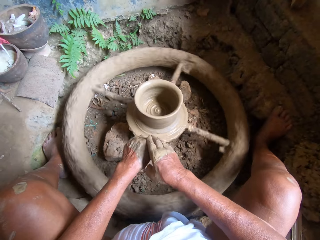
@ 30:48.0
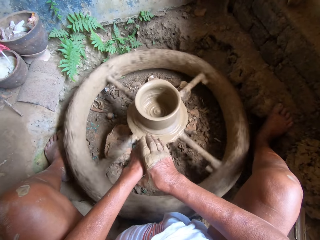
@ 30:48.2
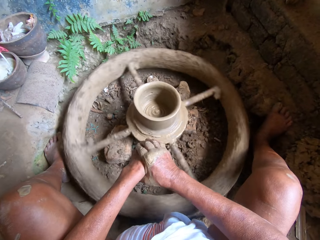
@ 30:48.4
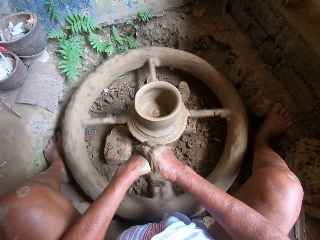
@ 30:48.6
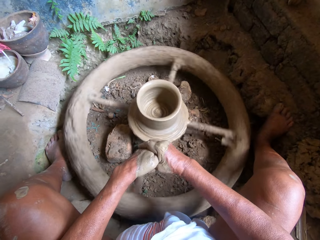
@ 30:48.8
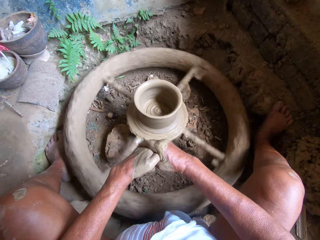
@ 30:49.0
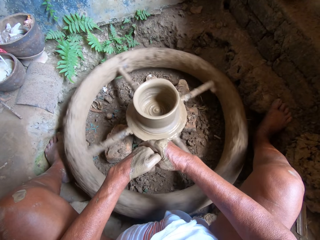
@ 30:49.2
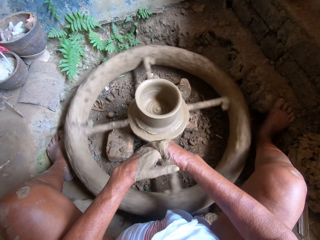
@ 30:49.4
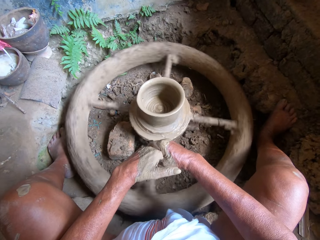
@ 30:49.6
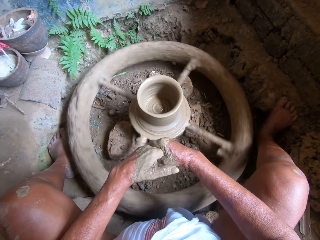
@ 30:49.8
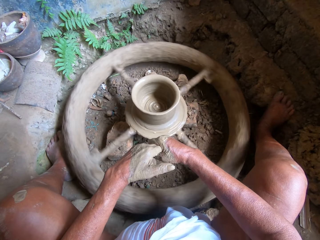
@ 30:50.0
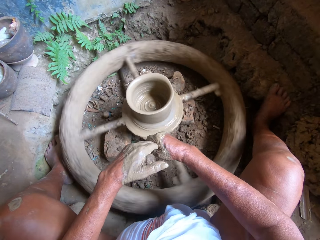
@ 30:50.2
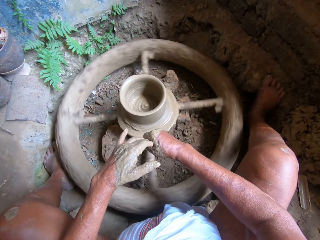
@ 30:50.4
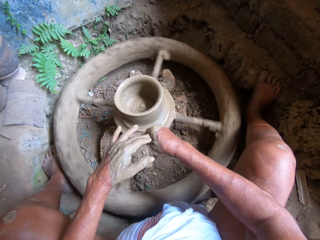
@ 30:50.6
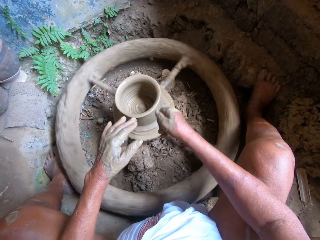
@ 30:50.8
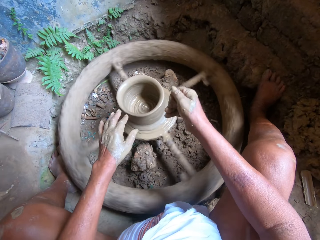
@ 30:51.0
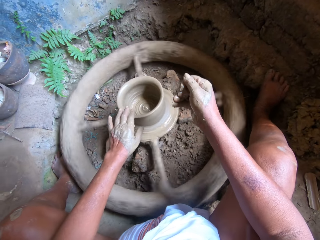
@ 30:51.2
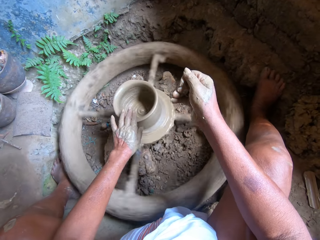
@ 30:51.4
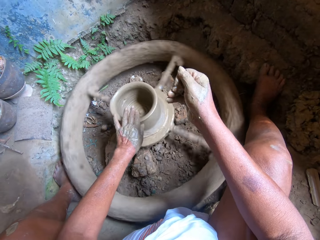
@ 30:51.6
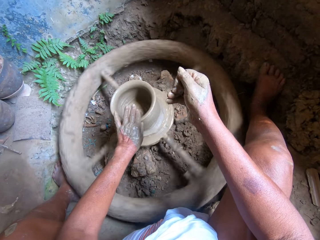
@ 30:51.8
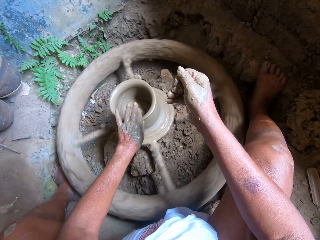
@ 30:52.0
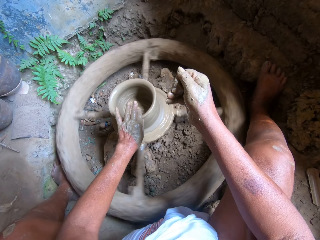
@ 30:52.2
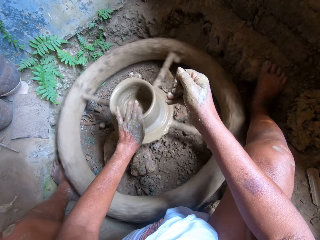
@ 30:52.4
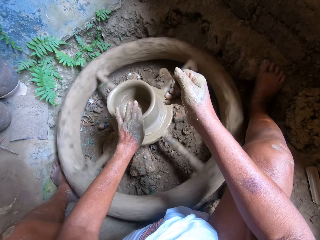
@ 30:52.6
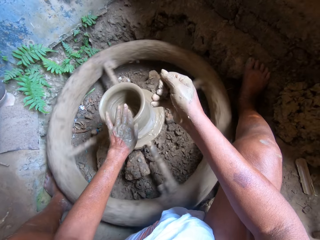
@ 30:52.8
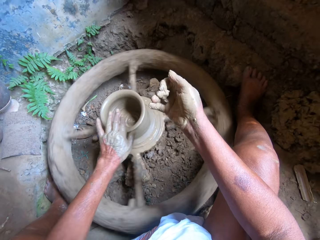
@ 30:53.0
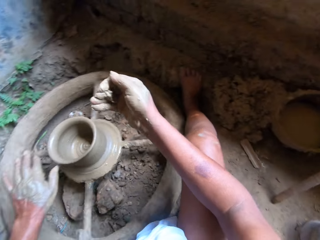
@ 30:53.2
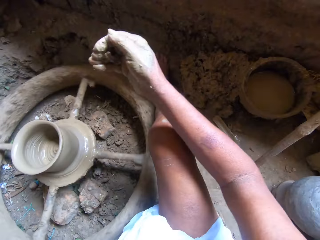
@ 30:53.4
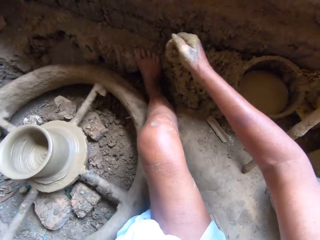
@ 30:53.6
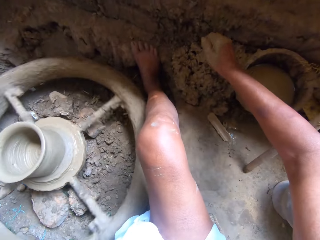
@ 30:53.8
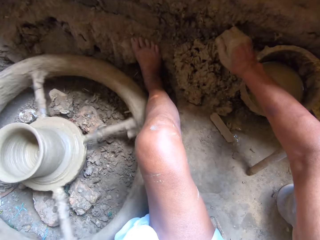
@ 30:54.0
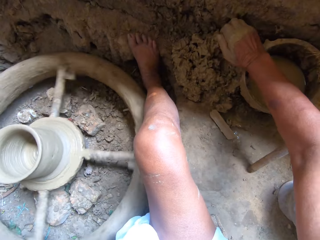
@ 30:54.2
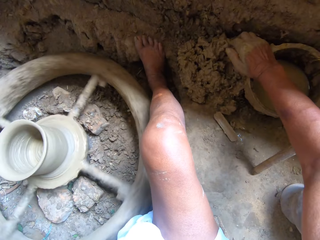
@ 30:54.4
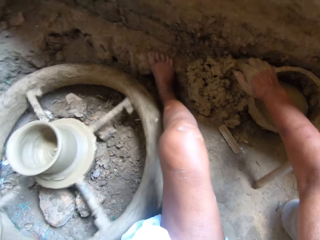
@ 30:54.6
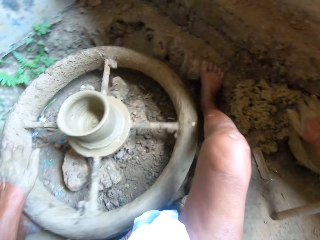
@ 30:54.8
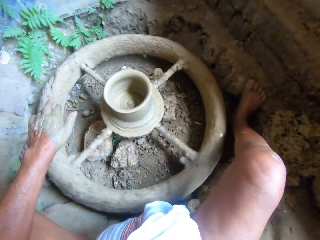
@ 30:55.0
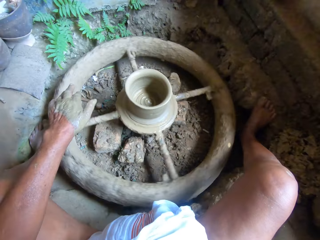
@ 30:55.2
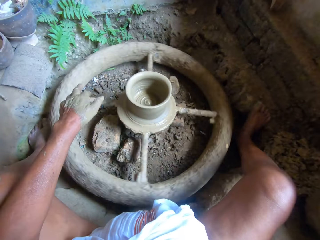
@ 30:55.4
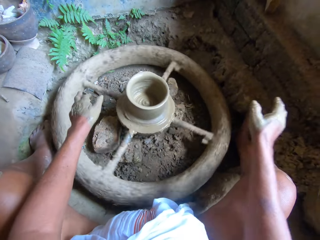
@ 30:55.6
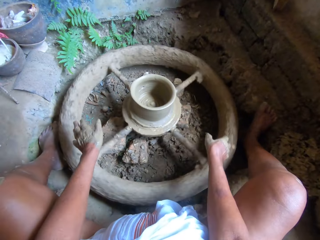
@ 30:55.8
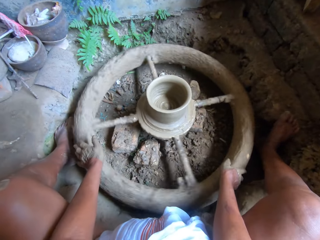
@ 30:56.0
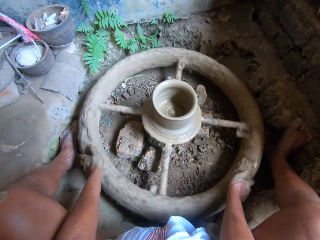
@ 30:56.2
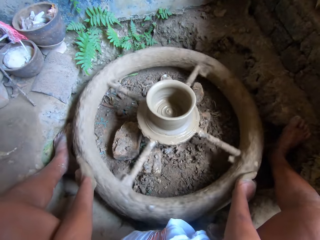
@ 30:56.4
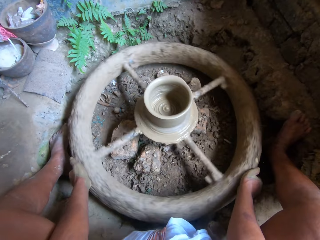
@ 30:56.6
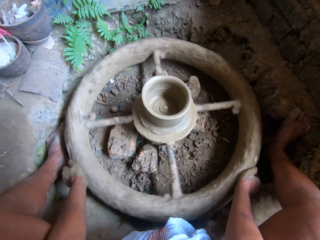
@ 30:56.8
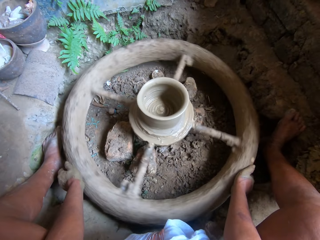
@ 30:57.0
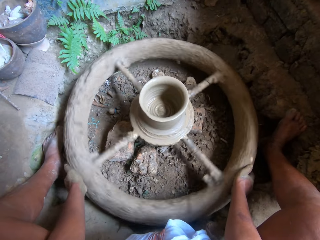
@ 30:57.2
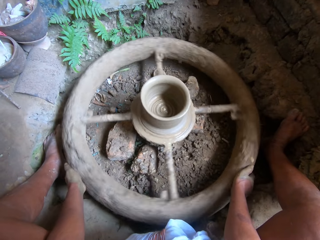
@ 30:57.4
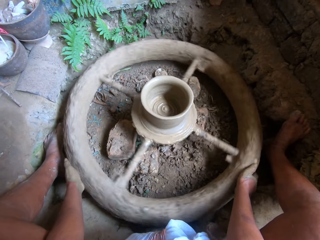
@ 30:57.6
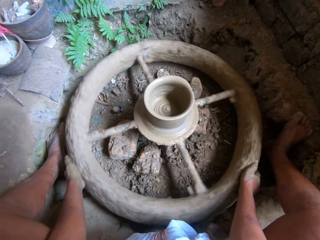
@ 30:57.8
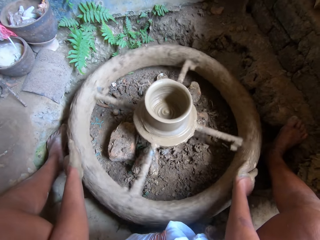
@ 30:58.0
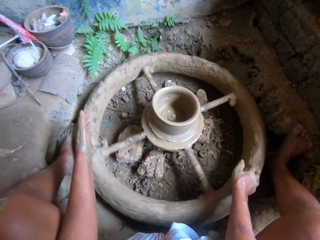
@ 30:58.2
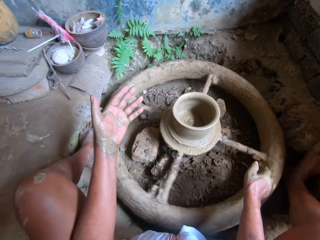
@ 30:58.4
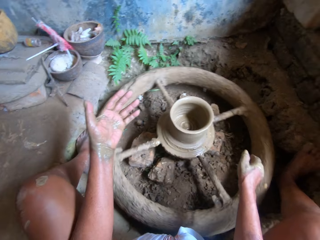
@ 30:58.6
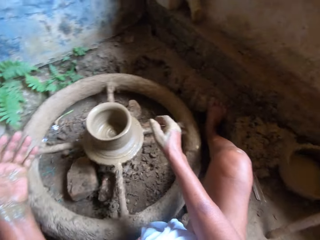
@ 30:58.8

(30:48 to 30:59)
The camera wearer molds with the left hand. She holds the clay pot to the throwing wheel with her left hand. She rubs the clay in her right hand on the bowl on the ground. She scoops out the clay with the tin. She spins the throwing wheel on the ground with both hands. She holds the wheel with both hands.

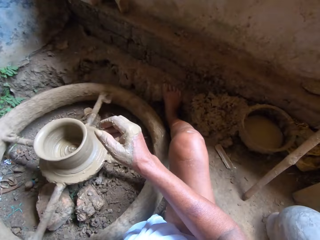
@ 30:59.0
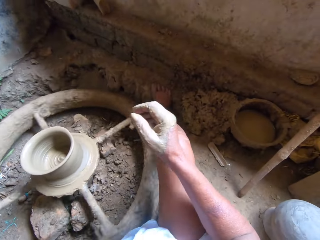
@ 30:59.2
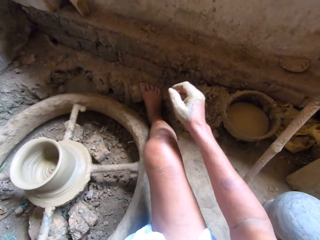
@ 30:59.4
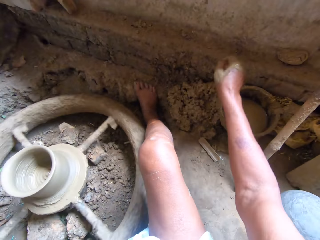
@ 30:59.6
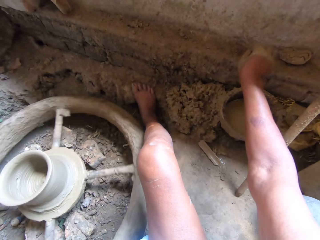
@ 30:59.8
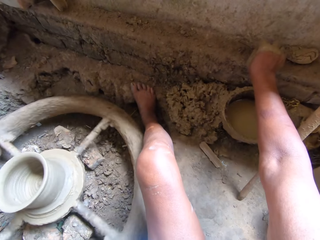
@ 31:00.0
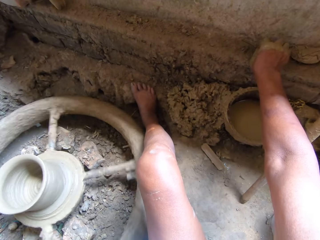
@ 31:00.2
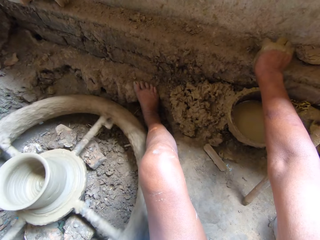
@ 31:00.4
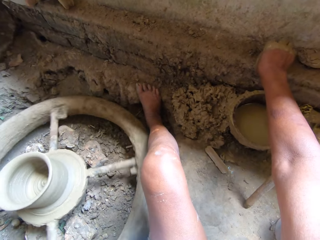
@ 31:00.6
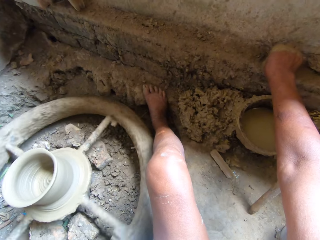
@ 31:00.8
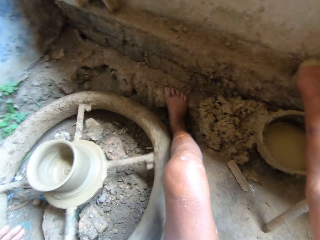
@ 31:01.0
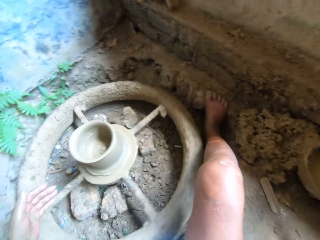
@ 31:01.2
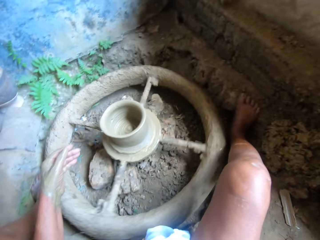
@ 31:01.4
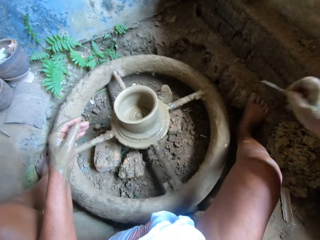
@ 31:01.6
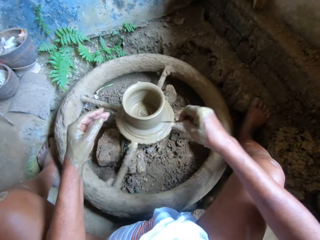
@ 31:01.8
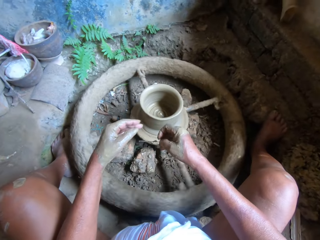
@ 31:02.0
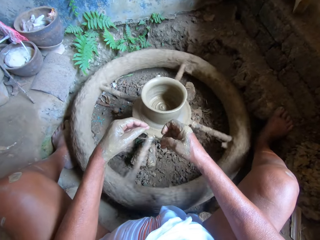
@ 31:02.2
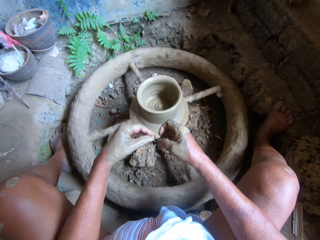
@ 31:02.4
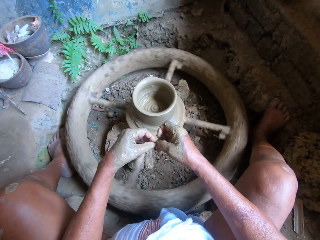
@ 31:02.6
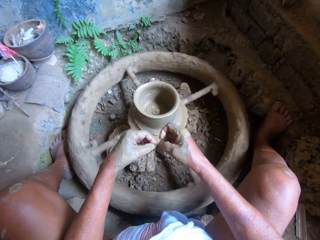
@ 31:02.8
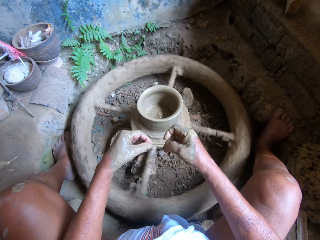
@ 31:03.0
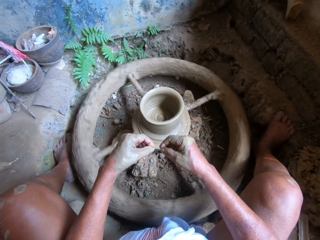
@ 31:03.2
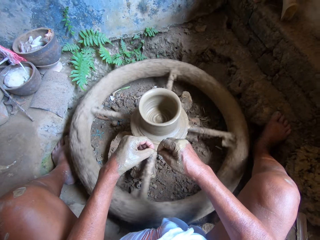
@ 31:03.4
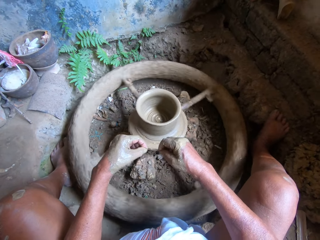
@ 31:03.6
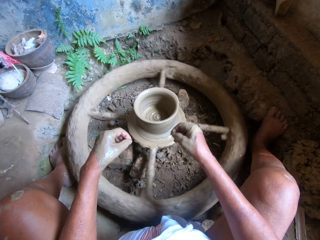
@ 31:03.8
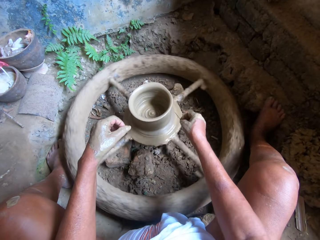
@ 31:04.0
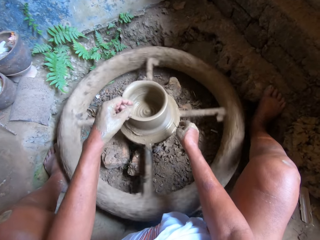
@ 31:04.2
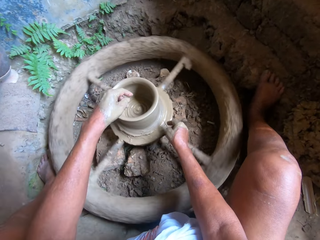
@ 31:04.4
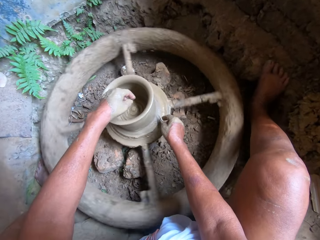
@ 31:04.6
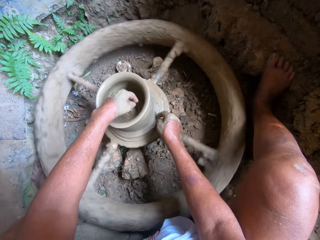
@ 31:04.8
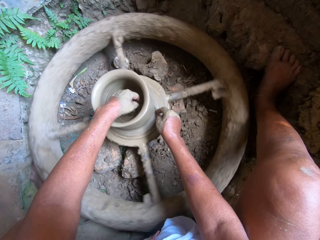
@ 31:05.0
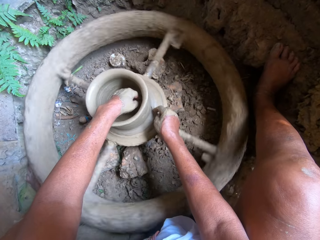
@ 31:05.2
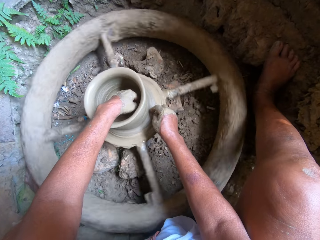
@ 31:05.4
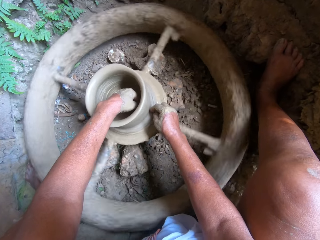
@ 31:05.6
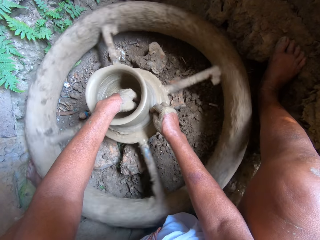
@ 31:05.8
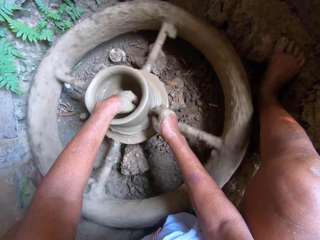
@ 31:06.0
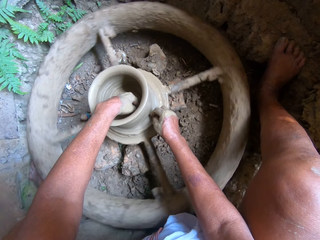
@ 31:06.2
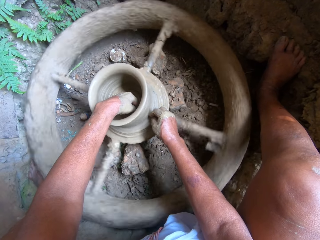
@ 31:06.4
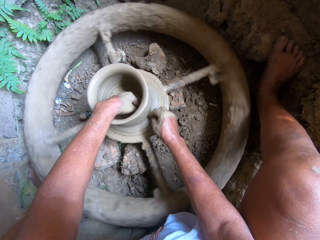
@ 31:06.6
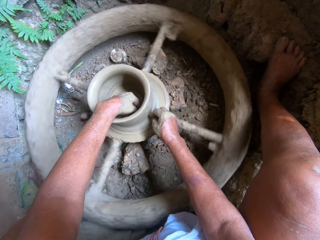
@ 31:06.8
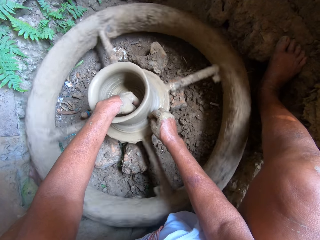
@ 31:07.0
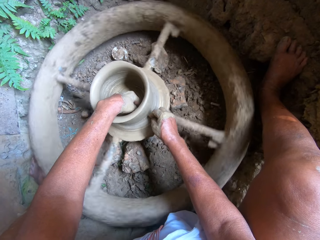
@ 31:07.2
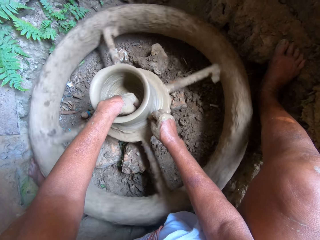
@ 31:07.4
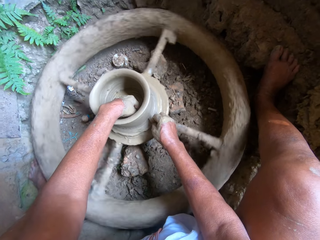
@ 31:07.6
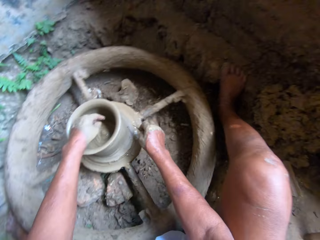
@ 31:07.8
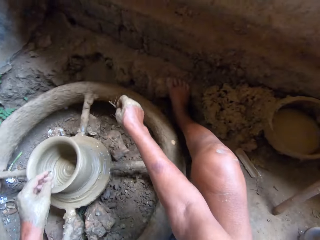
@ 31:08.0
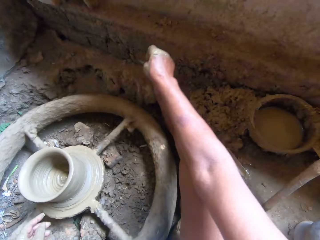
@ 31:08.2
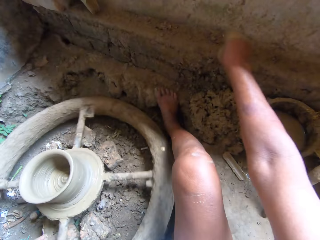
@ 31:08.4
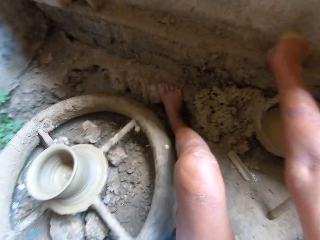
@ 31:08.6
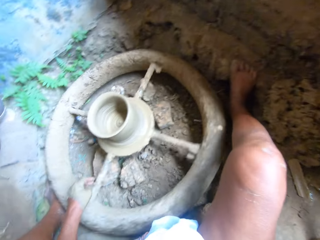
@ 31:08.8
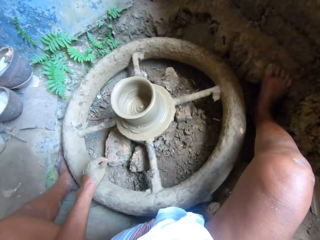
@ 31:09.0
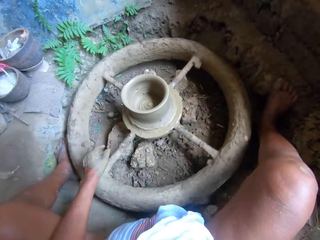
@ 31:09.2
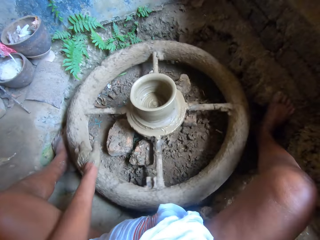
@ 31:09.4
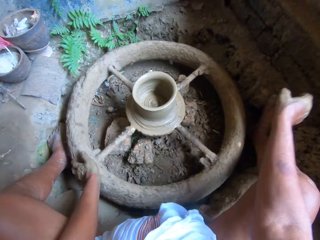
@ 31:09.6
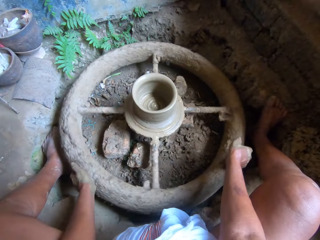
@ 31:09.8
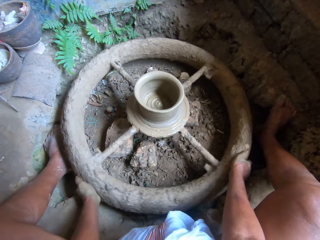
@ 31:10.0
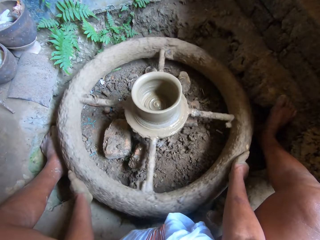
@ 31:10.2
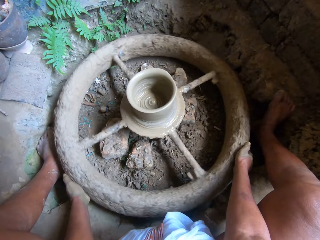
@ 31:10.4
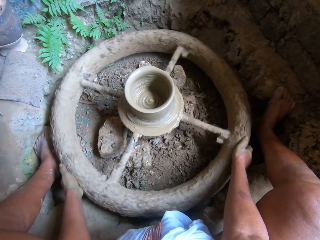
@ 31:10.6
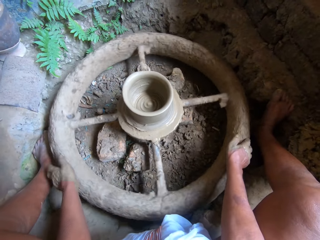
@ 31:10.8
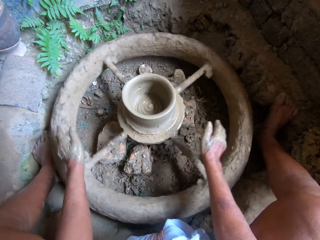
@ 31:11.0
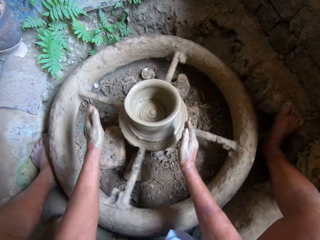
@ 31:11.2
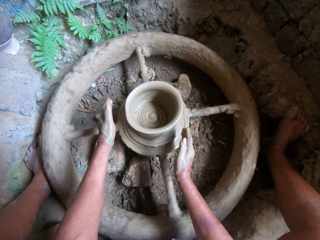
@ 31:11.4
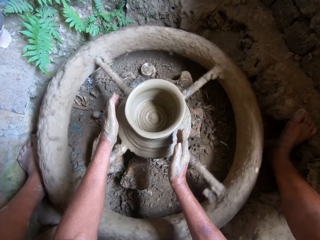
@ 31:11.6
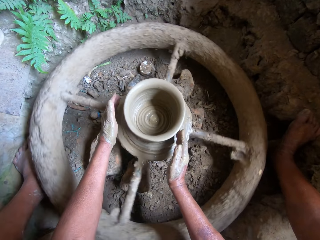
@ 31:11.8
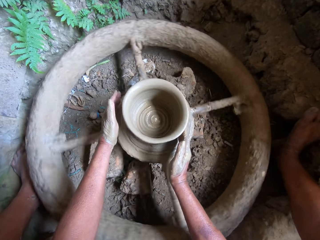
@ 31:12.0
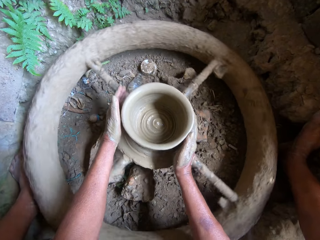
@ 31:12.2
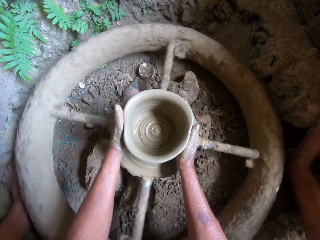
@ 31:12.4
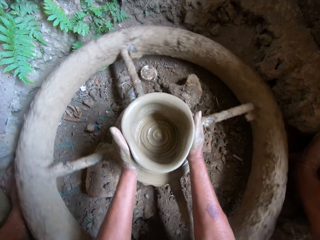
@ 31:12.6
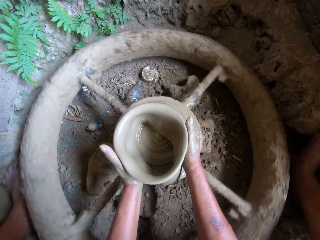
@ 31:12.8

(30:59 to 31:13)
The camera wearer picks up the pin or stick from the pavement with her right hand. She wipes the stick. She adjusts the pin in her right hand with her left hand. She molds the clay with the stick. She cuts the clay pot in her left hand on the throwing wheel with the pin in her right hand. She places the pin in her right hand on the pavement. She spins the throwing wheel on the ground with her left hand. She holds the throwing wheel on the ground with both hands.
